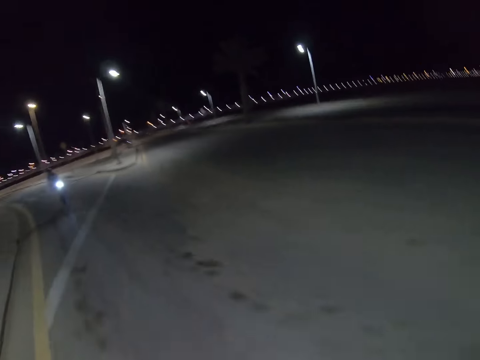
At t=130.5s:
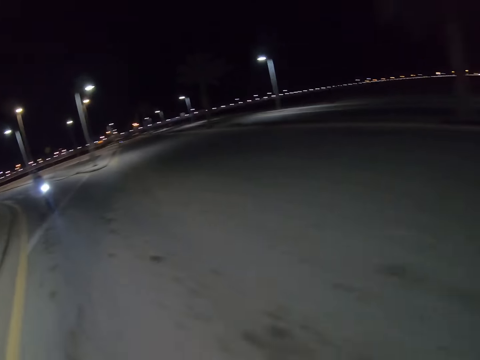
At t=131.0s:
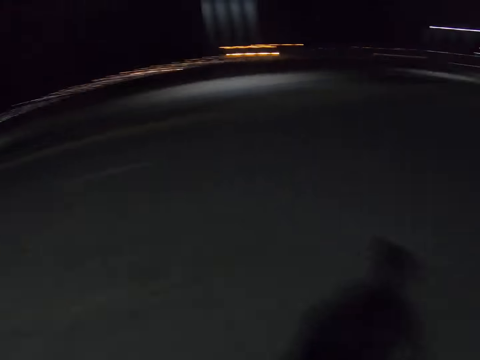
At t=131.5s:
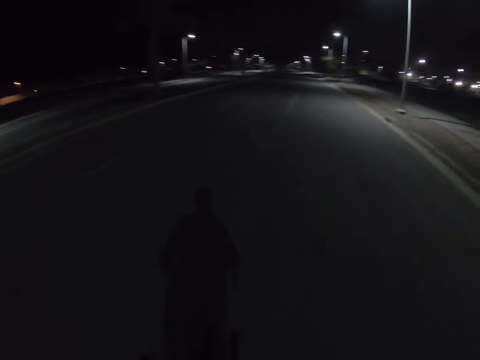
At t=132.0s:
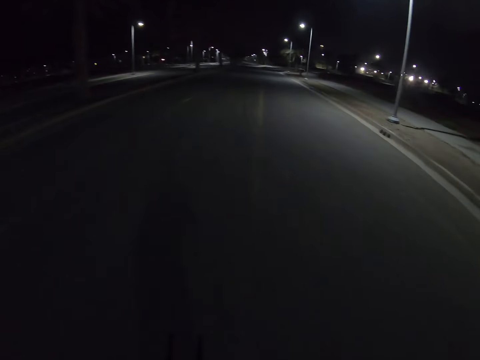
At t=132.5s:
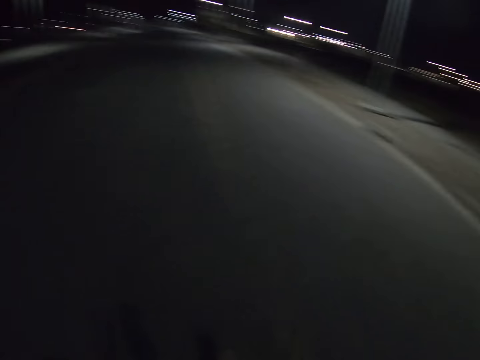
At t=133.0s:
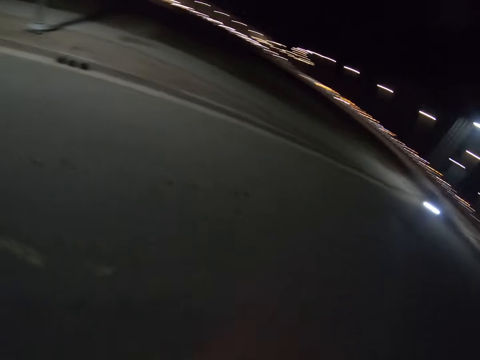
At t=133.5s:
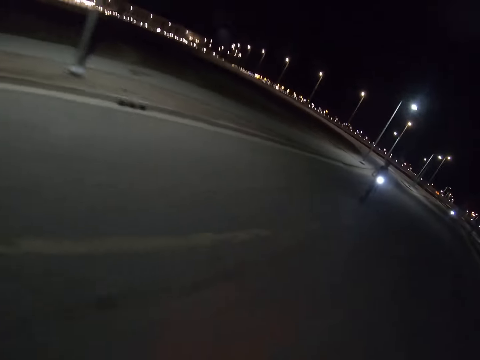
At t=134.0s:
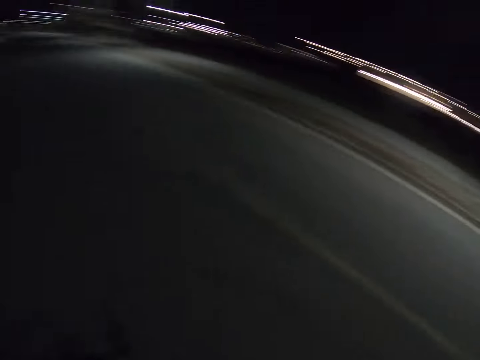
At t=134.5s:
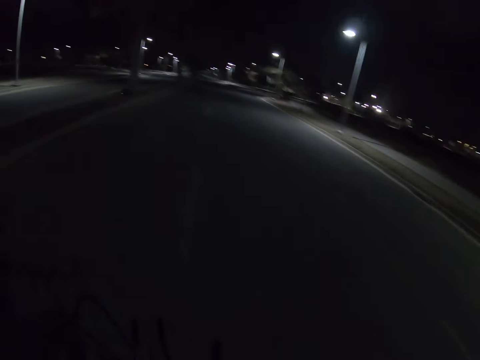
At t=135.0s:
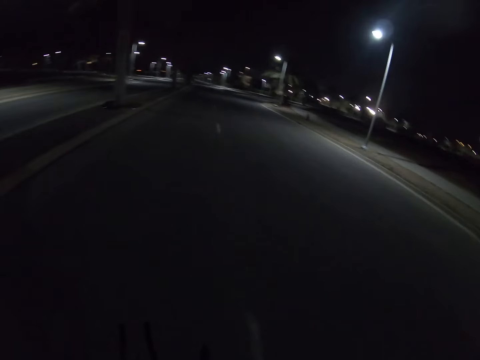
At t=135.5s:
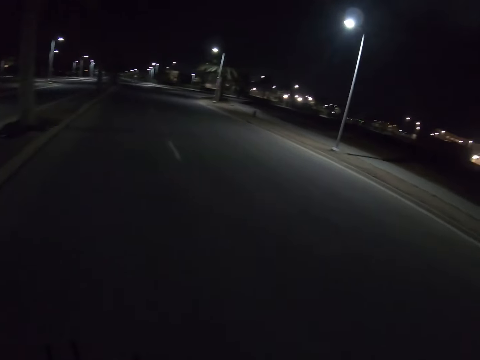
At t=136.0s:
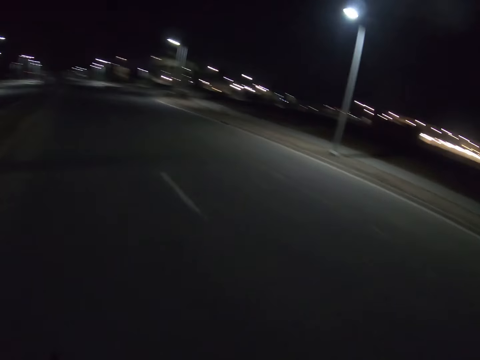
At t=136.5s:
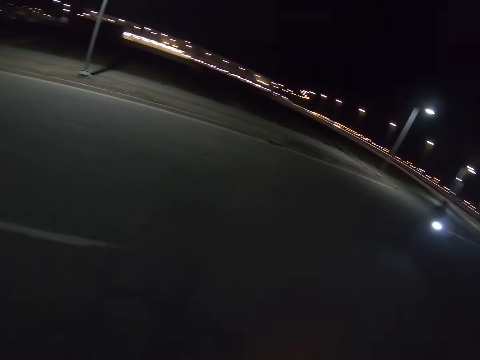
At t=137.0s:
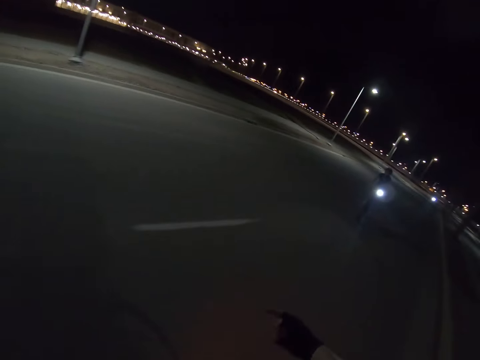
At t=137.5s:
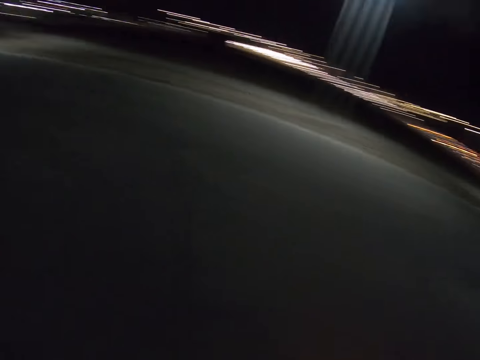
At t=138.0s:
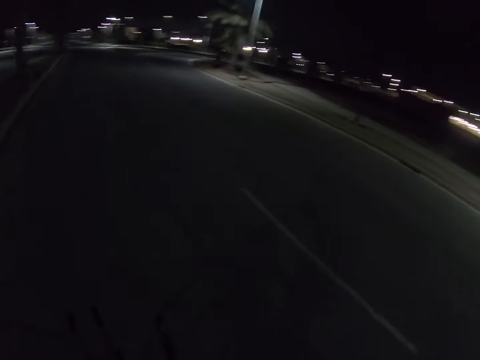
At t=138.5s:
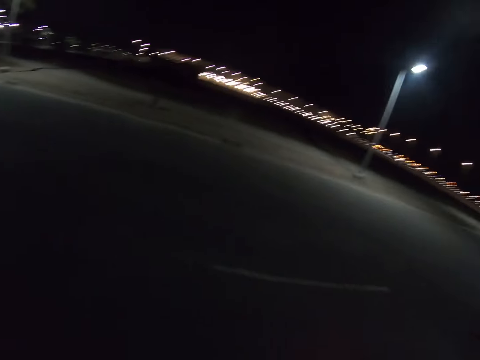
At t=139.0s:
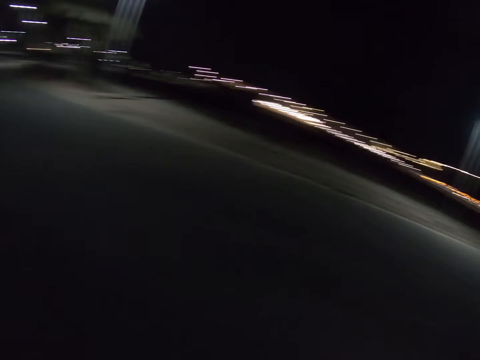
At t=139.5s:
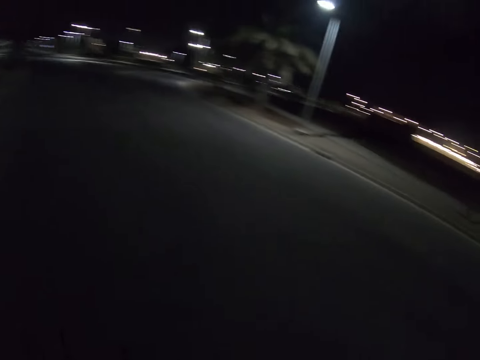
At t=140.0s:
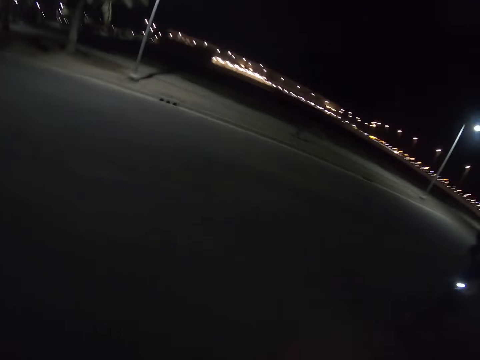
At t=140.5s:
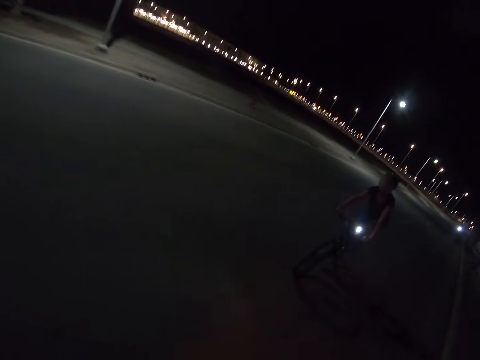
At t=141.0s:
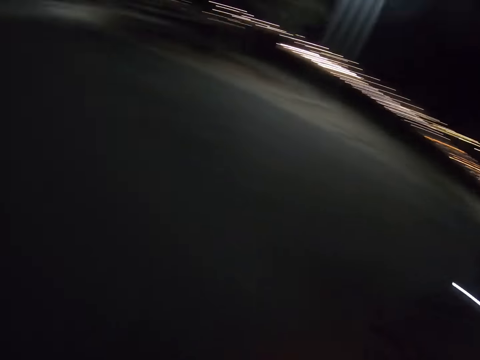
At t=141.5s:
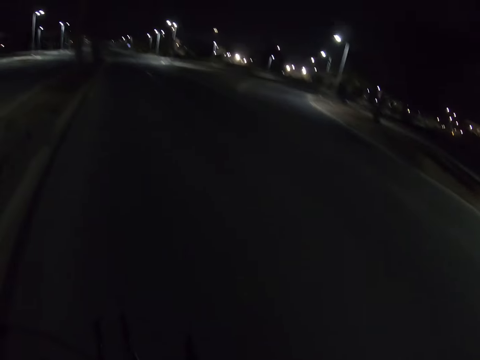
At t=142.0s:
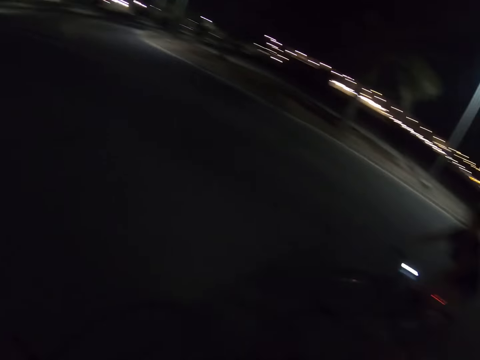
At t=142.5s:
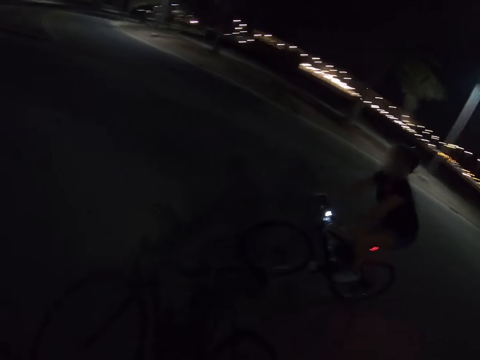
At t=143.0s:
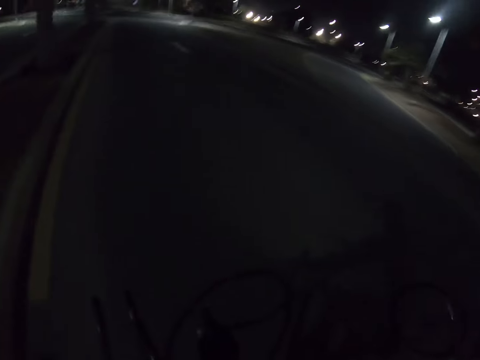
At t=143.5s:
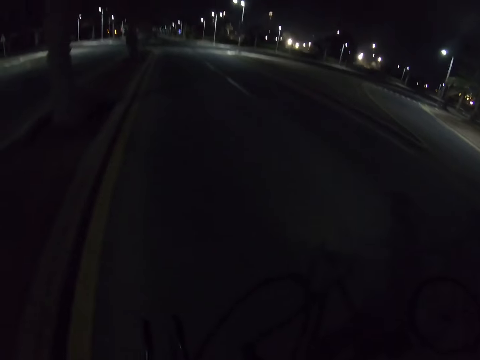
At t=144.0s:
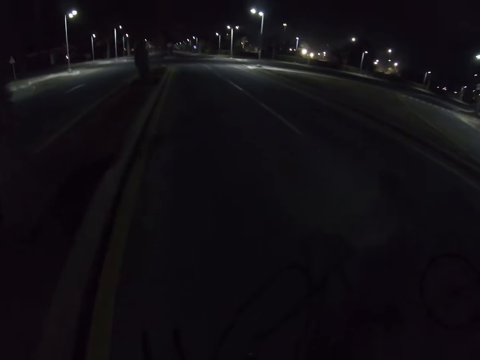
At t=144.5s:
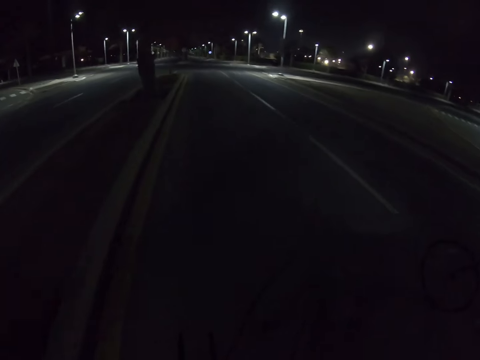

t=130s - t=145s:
The camera wearer rides a bike and looks at a person. They ride the bike and look at another person. They ride the bike, point out to the first person and look at the other person. They ride the bike and look around. They ride the bike and look at the other person. They ride the bike and look at the other person again.

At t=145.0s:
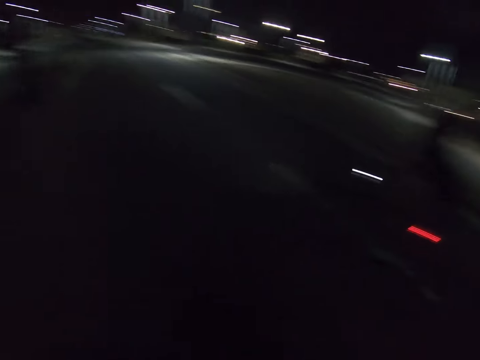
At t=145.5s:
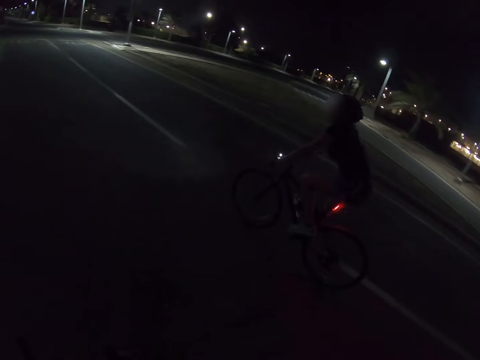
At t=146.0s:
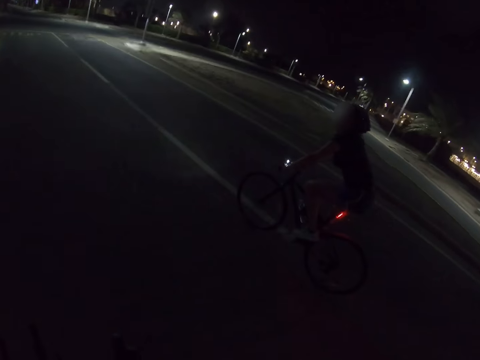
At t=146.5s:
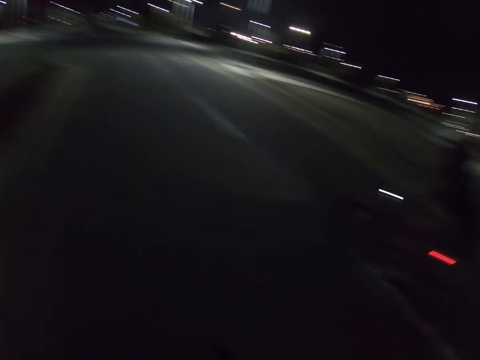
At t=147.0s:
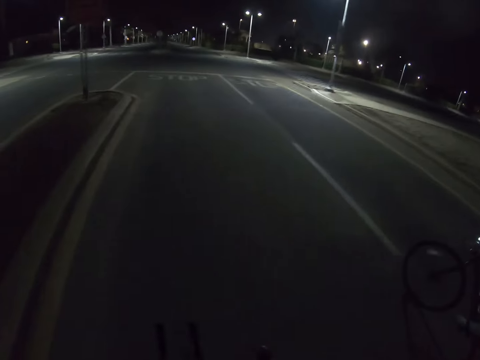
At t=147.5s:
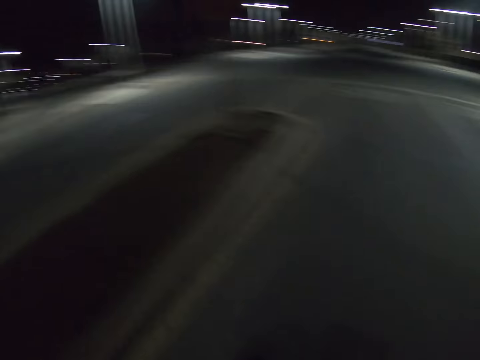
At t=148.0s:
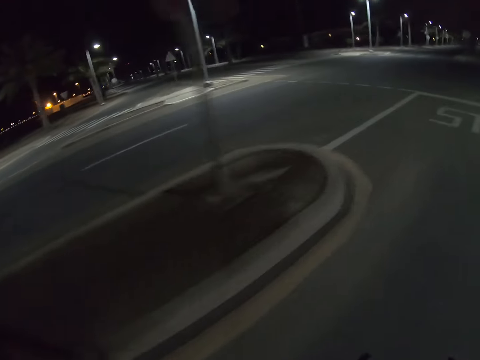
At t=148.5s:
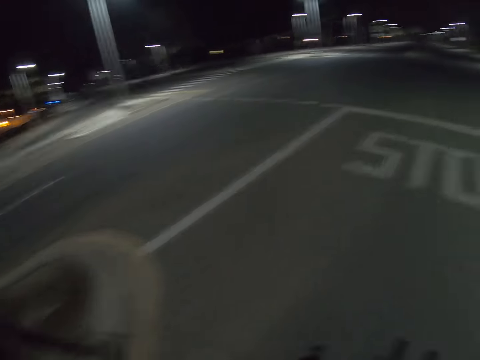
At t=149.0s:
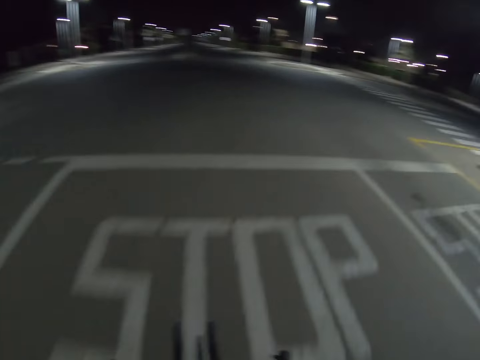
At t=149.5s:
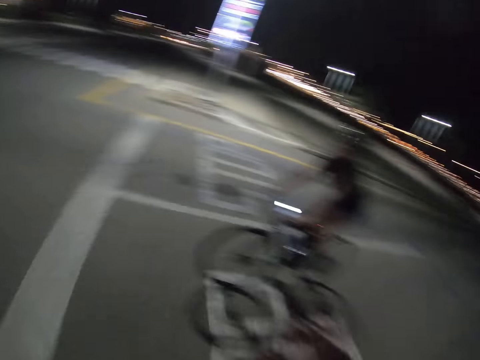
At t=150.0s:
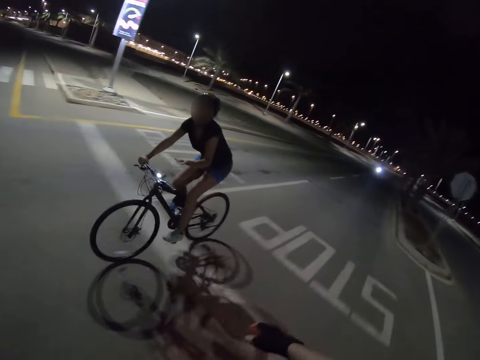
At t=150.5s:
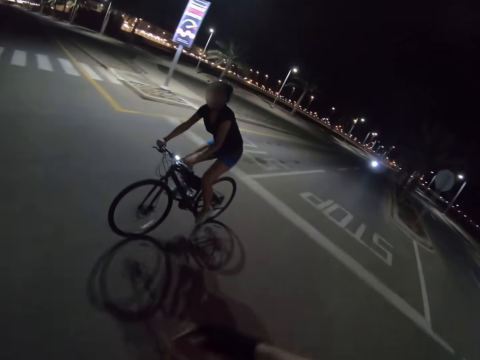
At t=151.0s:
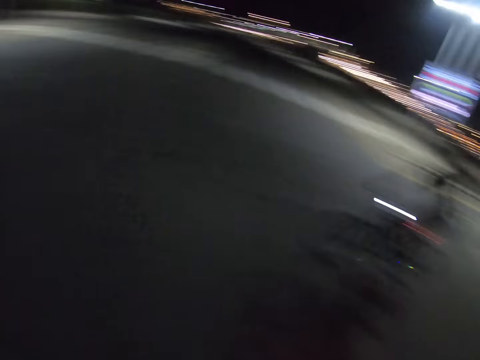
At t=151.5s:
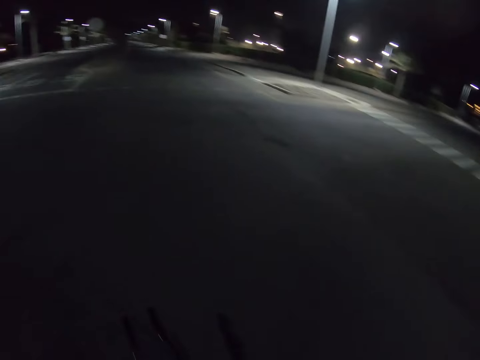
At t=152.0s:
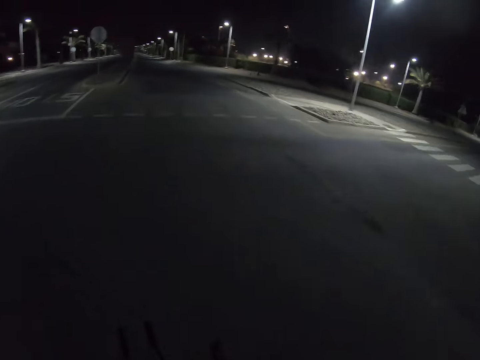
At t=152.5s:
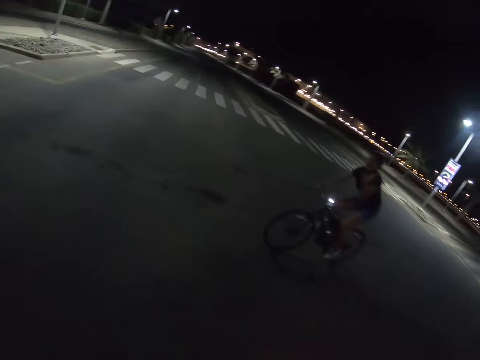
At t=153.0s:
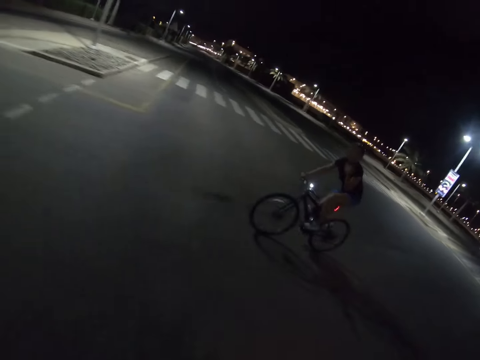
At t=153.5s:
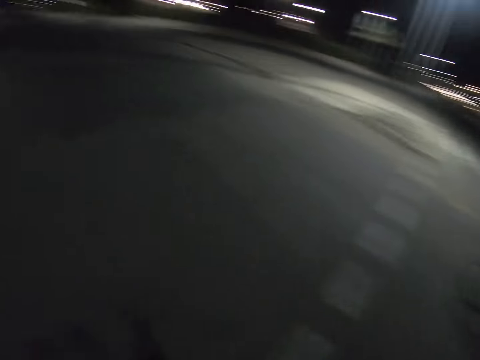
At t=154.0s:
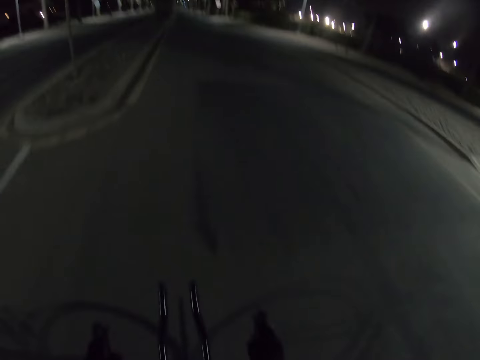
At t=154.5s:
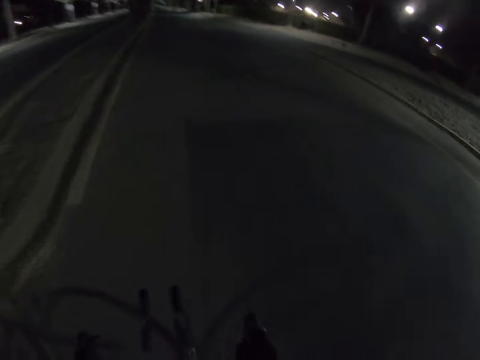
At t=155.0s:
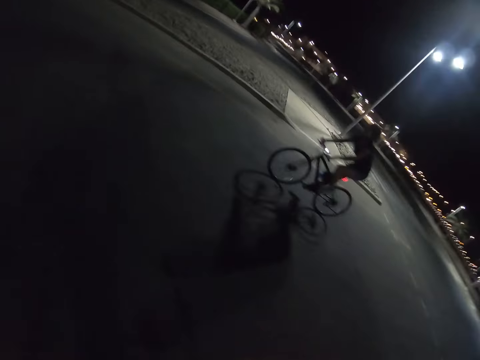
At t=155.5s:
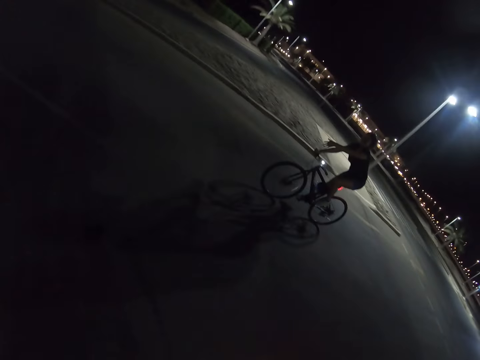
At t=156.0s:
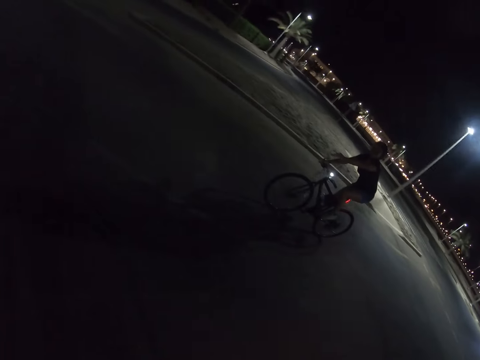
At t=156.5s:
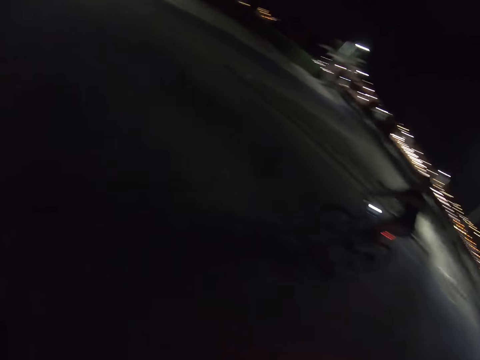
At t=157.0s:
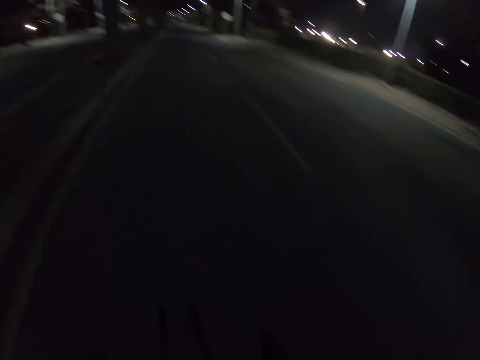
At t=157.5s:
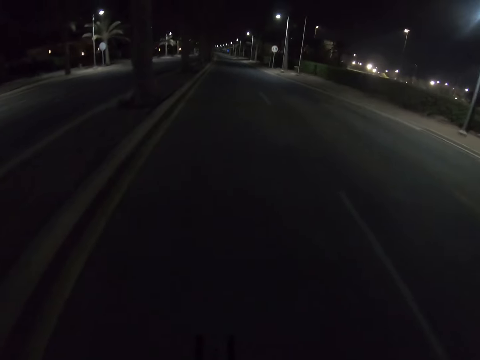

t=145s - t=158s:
The camera wearer rides a bike and looks at a person. They ride the bike and look at the person again. They ride the bike. The person speaks to the camera wearer. The camera wearer rides the bike and looks at the person. They ride the bike and look at the person again. The person waves her left hand. The camera wearer rides the bike. The person speaks to the camera wearer.
